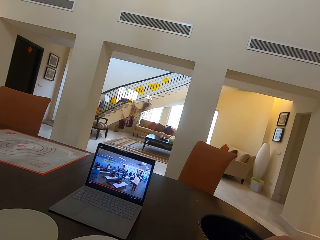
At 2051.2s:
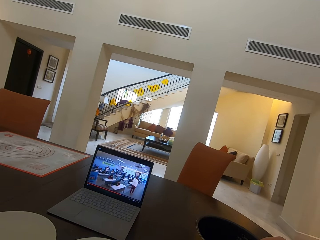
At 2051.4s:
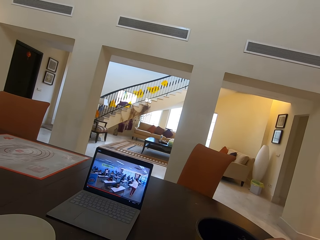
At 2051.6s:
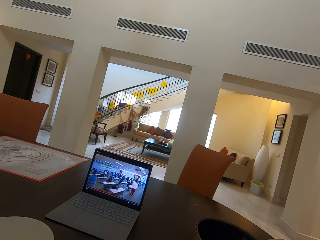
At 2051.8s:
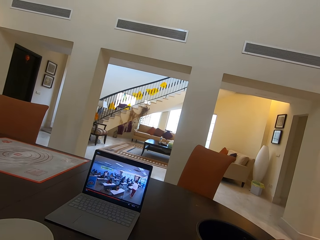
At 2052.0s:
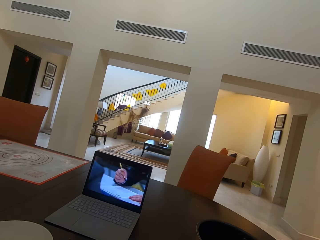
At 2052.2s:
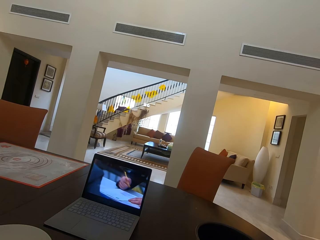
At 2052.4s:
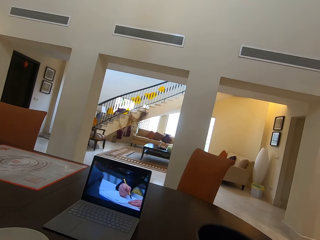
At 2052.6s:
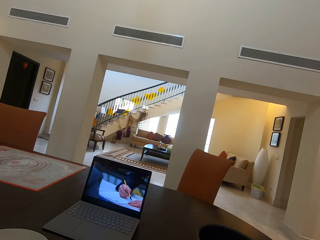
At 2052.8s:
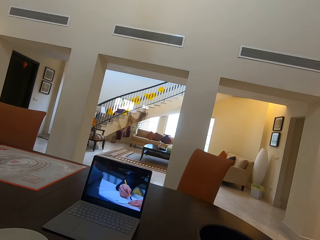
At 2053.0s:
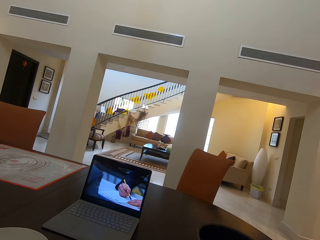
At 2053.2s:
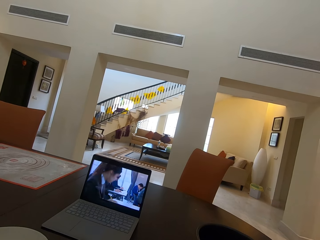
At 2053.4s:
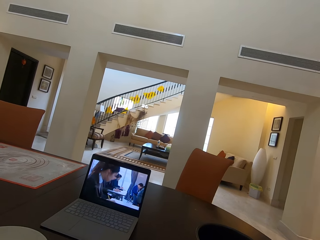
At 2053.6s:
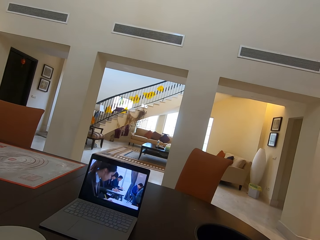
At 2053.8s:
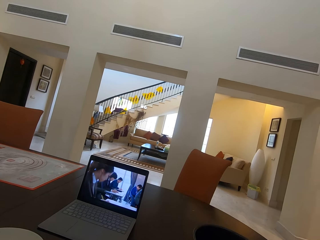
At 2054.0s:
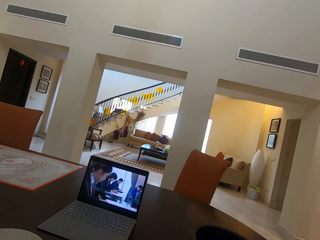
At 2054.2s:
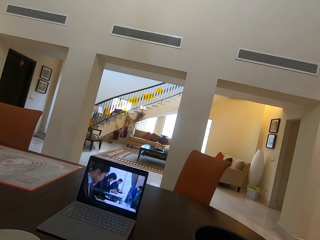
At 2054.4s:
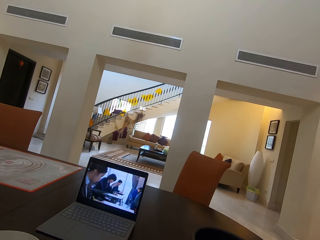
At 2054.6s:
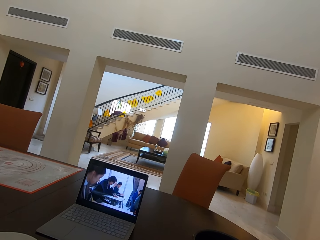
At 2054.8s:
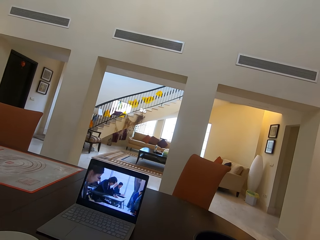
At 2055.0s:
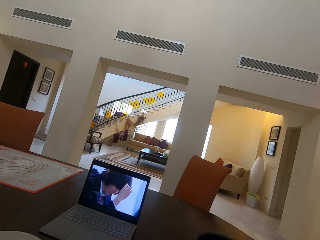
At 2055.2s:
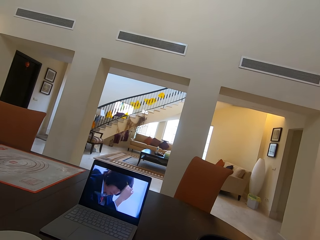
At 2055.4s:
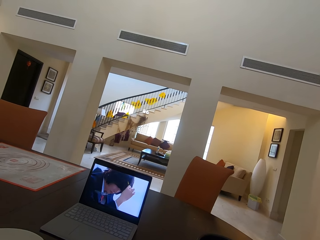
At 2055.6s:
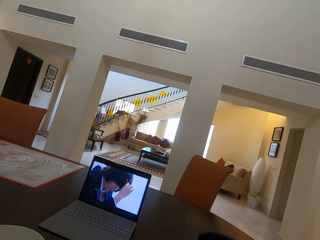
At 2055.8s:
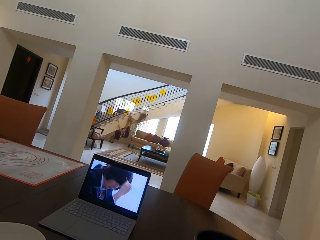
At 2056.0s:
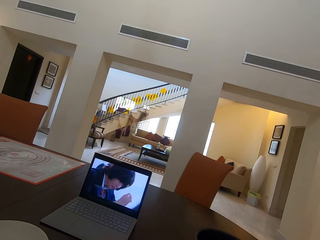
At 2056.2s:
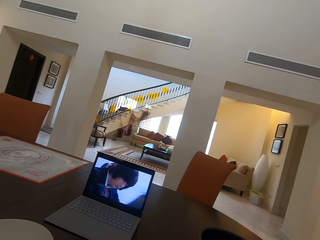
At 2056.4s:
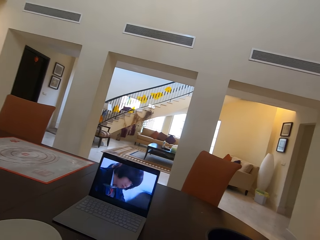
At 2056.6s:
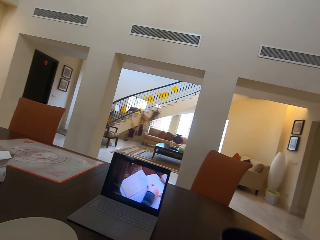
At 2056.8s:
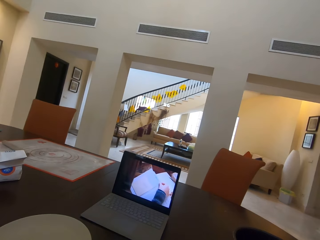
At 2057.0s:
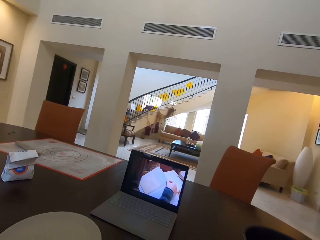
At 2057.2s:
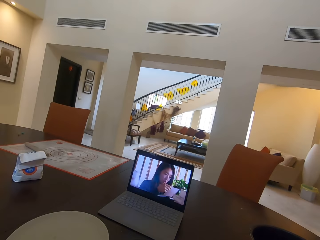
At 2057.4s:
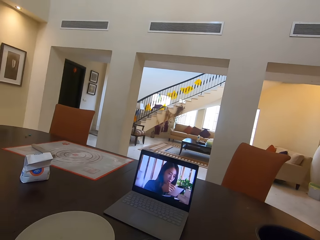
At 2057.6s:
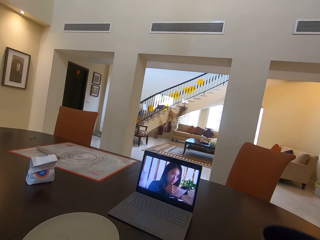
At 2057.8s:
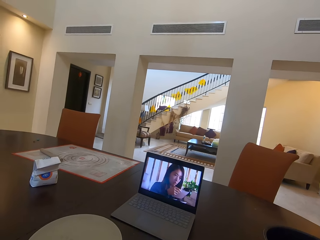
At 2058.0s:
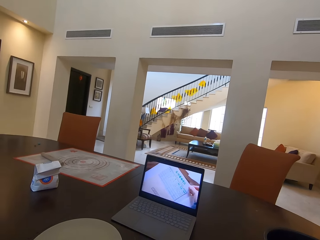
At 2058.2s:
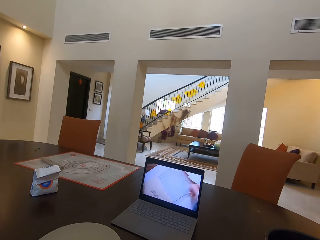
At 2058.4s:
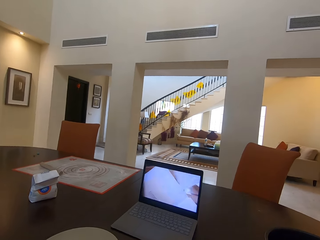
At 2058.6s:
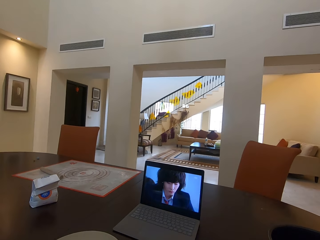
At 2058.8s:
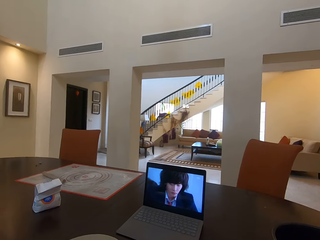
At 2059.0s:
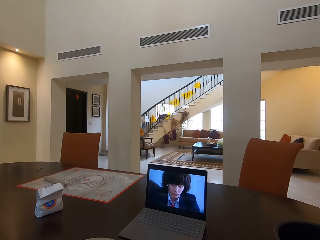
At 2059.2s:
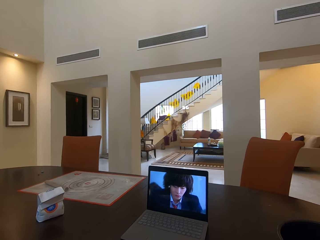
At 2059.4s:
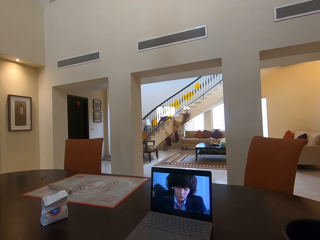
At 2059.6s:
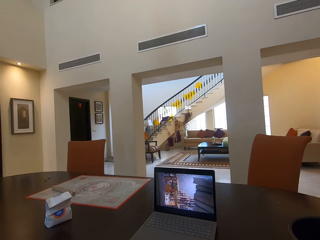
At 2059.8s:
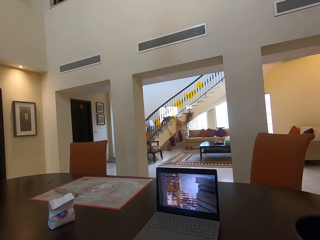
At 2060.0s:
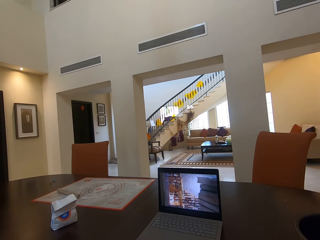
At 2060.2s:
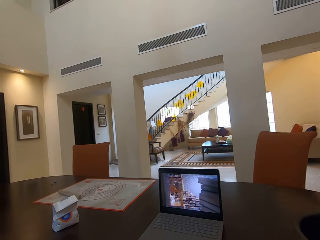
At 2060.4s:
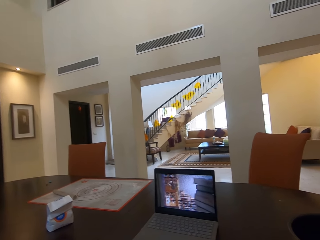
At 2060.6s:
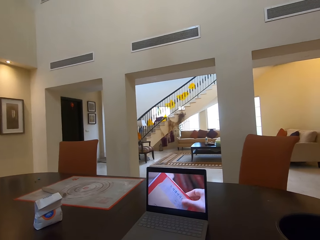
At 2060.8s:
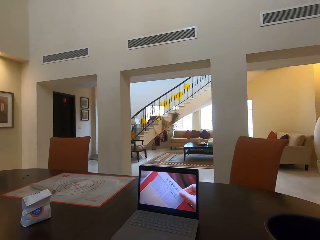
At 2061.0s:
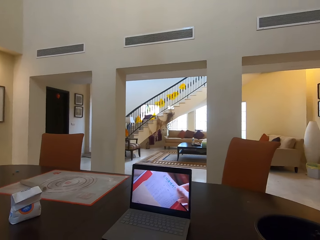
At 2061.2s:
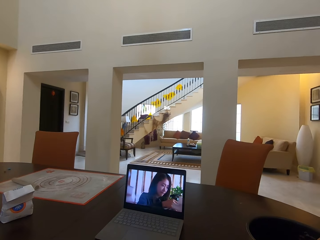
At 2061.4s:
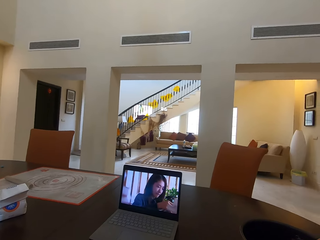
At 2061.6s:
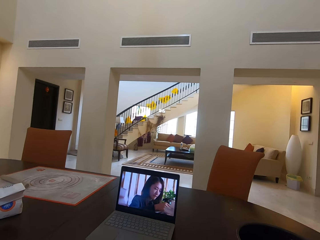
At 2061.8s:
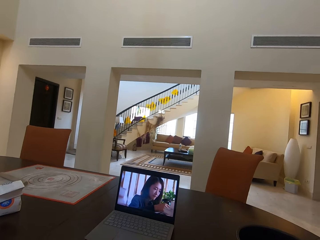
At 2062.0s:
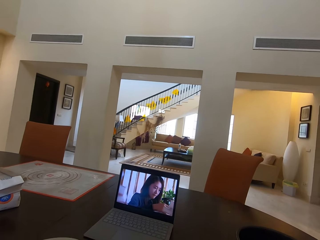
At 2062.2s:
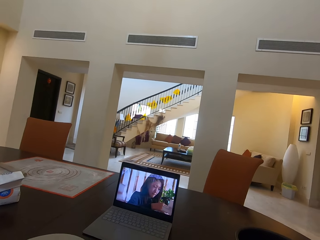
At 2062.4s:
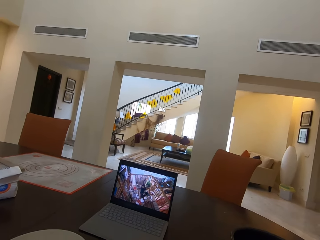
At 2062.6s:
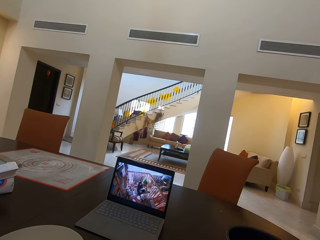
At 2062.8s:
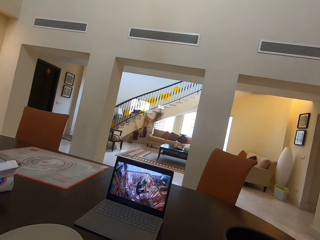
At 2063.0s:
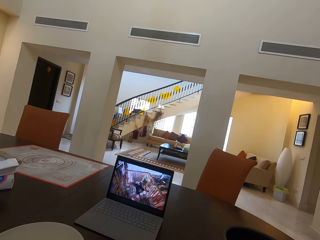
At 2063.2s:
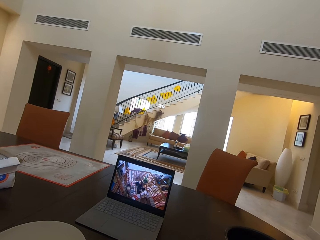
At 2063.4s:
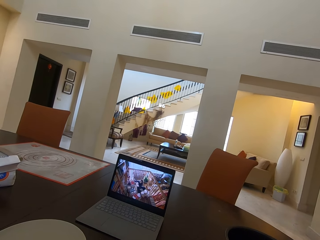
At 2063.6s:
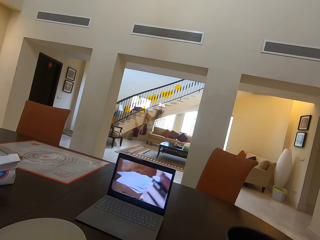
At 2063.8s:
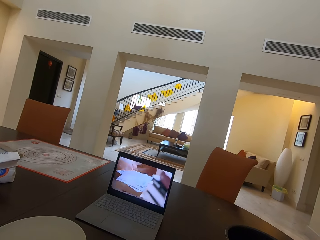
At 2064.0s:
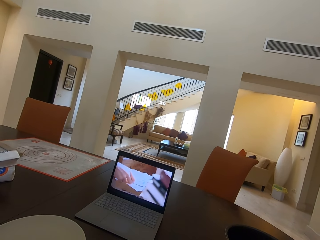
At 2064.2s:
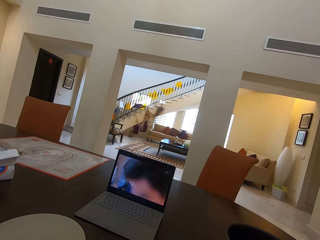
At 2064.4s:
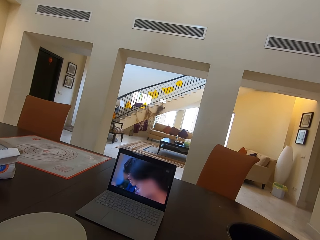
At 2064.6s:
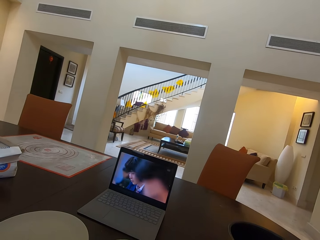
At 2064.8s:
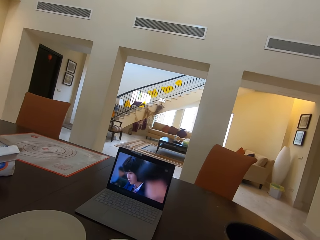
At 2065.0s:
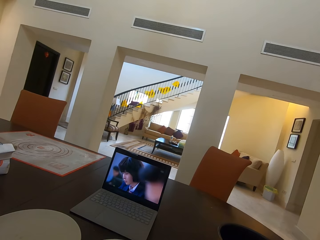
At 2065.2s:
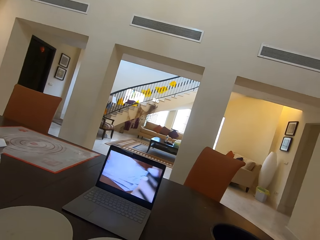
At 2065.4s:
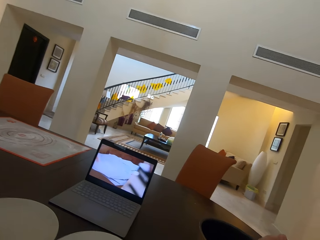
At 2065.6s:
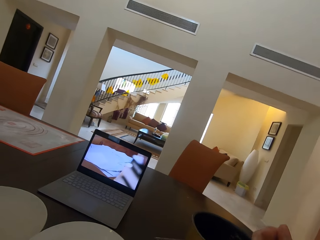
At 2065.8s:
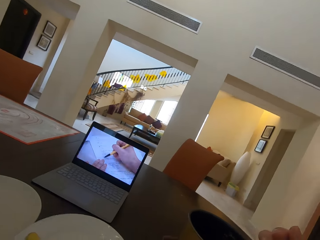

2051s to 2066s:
The camera wearer watches a movie. They interact with a woman.

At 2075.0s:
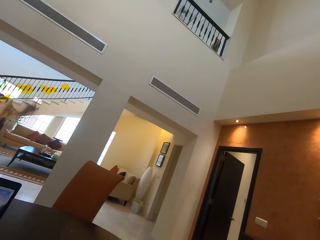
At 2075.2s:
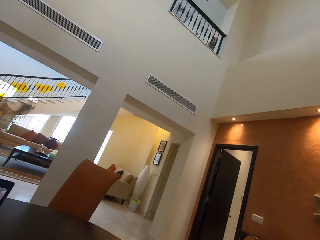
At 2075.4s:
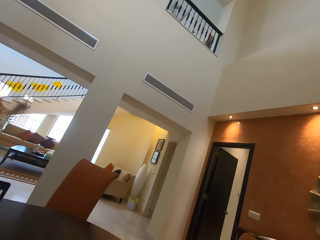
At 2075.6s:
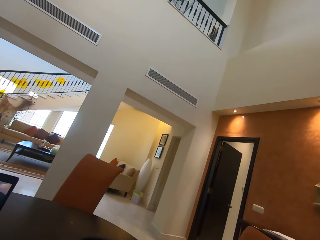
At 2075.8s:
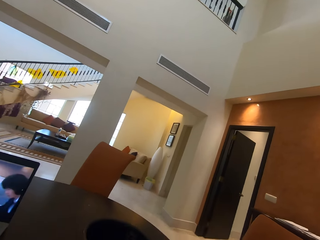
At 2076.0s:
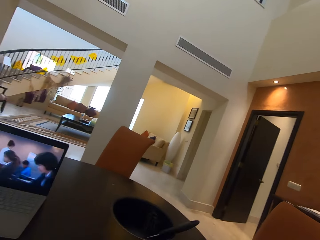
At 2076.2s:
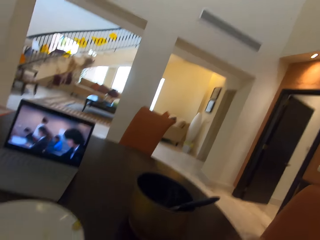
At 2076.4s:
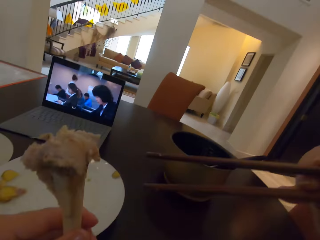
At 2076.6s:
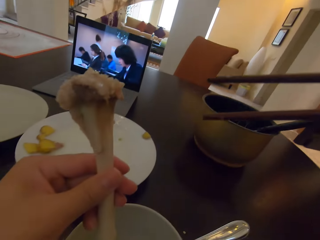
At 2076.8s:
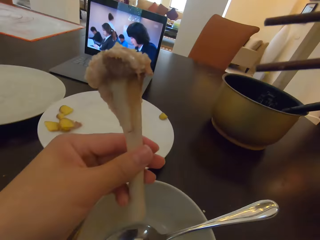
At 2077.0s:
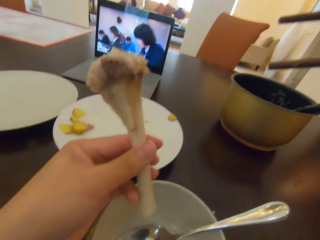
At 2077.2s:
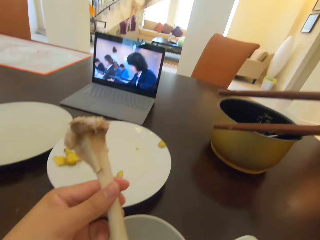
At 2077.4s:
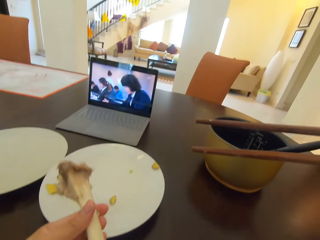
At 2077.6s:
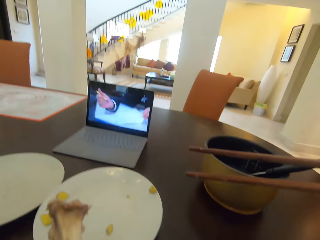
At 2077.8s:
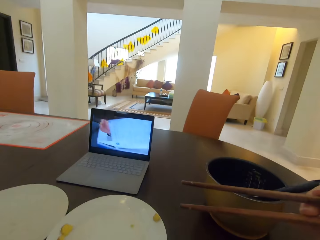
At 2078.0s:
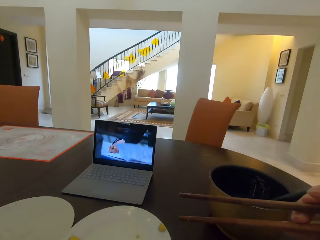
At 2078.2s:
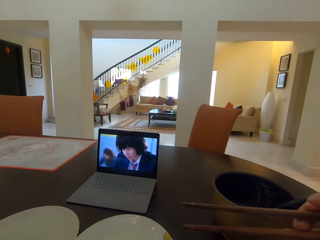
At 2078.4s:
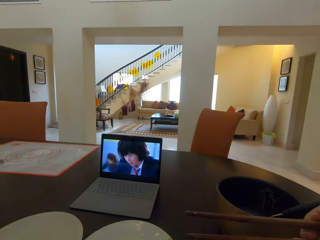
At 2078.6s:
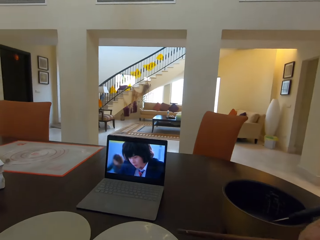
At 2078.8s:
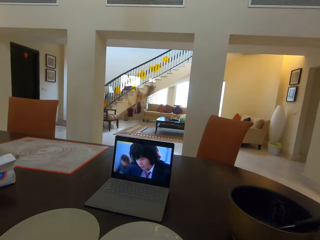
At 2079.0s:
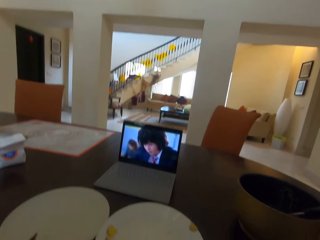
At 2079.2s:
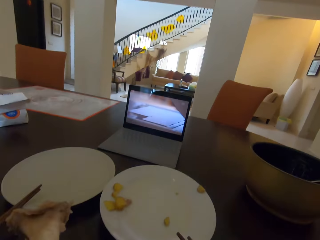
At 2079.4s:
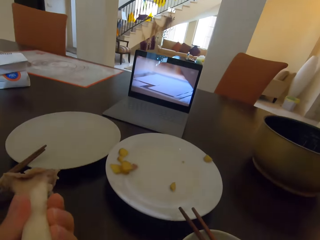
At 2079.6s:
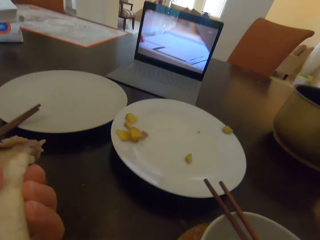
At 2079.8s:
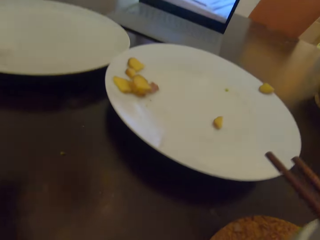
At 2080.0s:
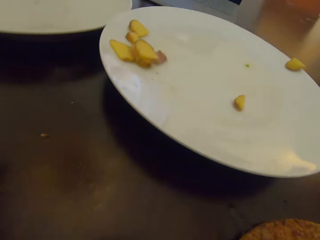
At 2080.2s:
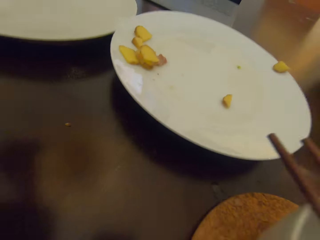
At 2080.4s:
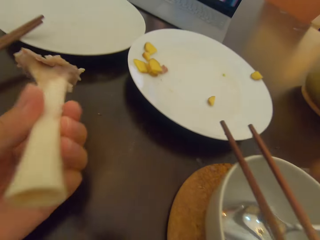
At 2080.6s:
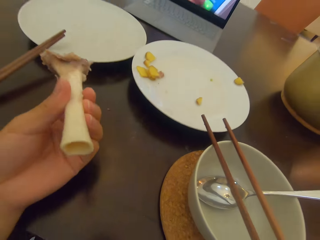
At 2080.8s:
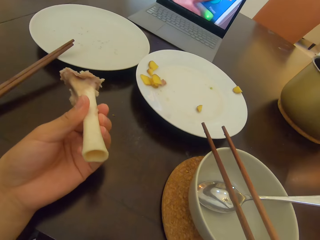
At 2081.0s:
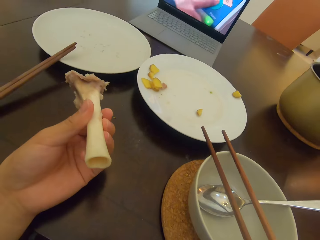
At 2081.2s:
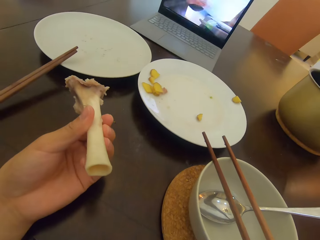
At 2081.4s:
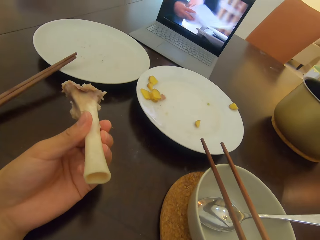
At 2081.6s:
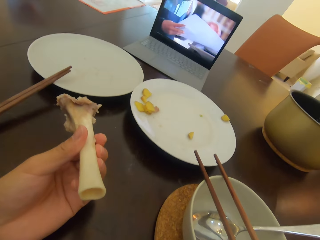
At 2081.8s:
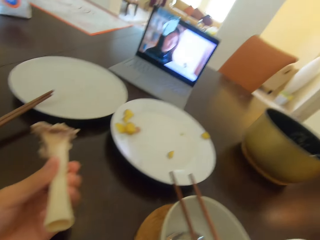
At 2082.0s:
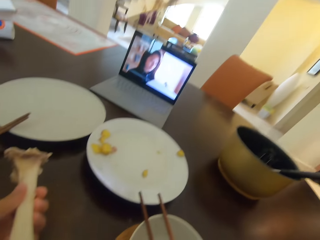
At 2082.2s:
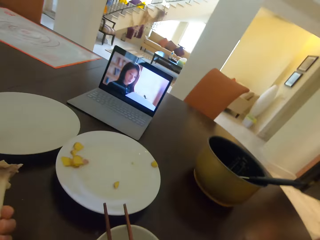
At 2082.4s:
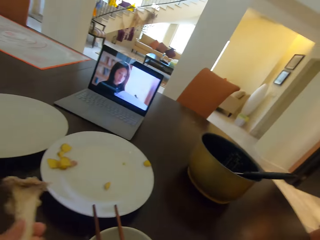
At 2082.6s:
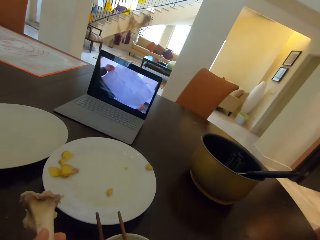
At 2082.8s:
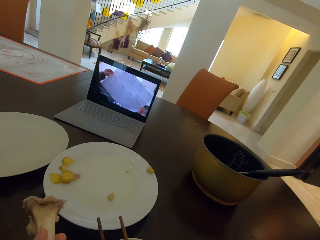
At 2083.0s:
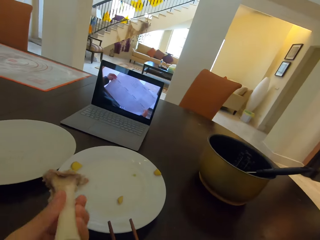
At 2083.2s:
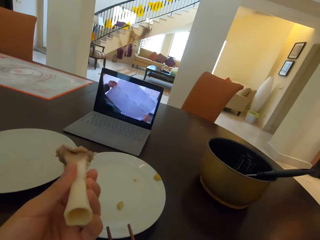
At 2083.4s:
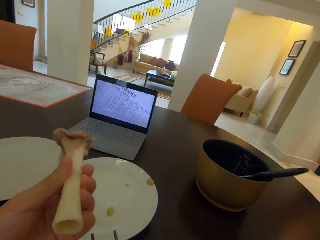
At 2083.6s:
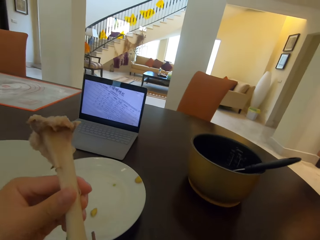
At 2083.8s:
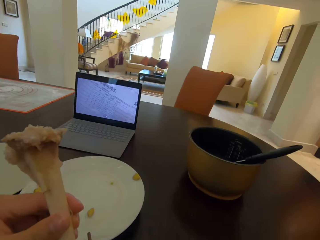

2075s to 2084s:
The camera wearer looks at the bone. They eat at the dining table.
